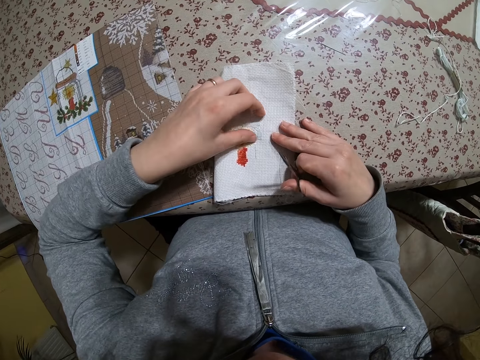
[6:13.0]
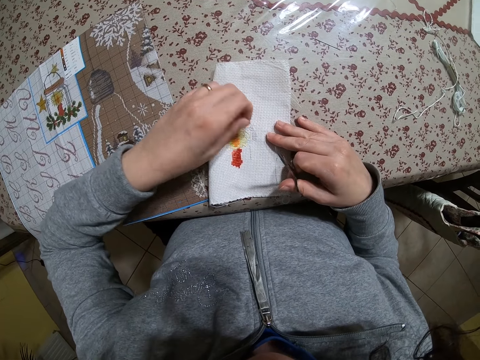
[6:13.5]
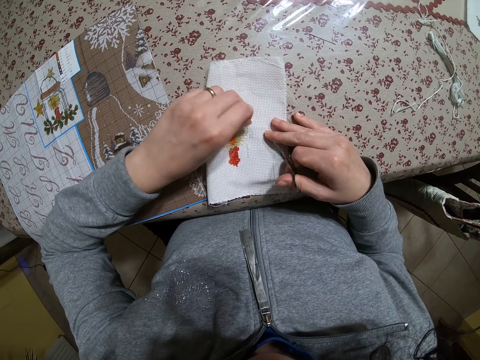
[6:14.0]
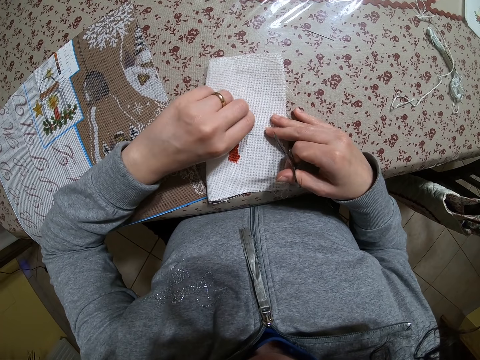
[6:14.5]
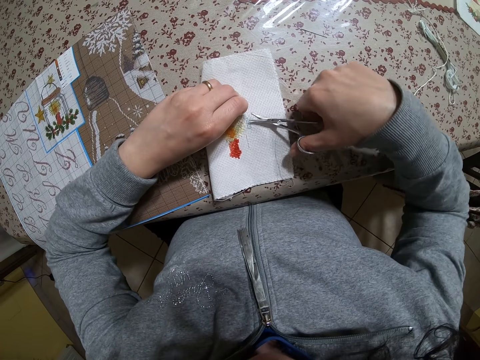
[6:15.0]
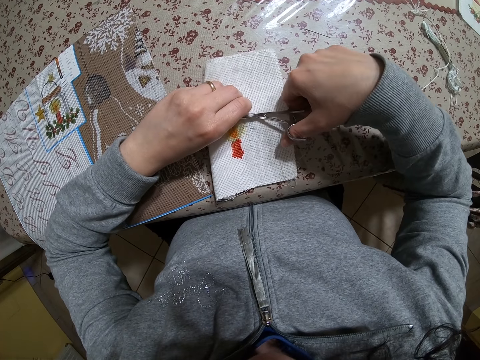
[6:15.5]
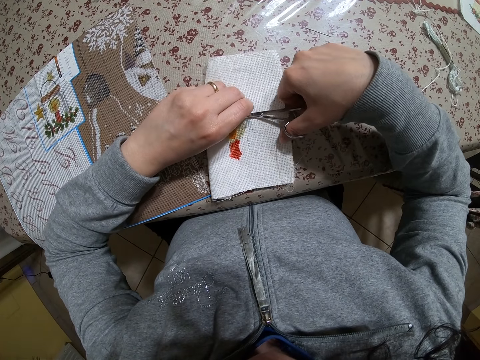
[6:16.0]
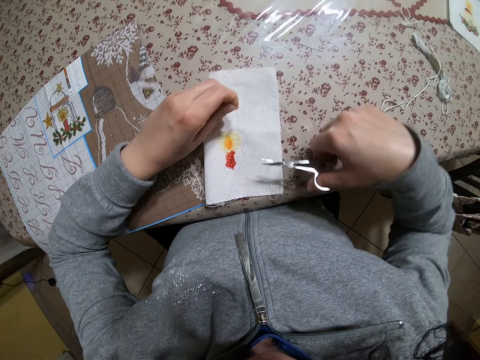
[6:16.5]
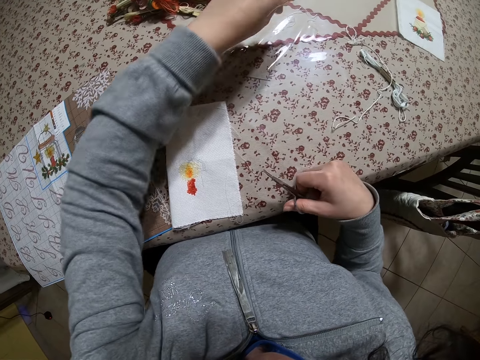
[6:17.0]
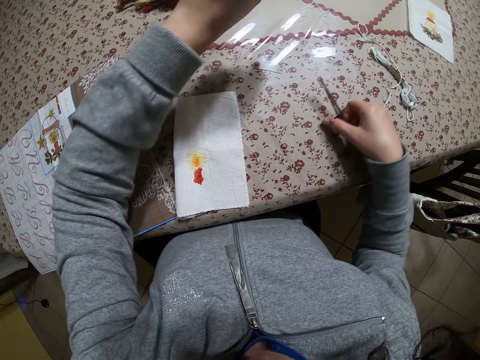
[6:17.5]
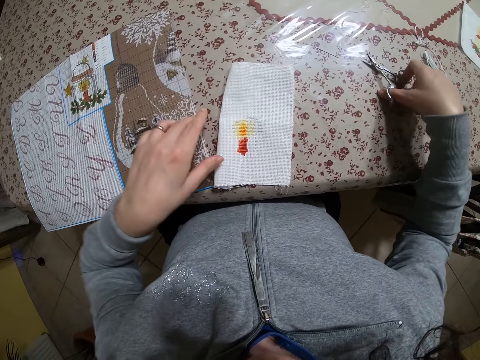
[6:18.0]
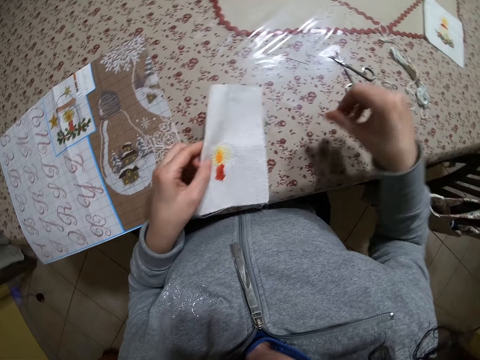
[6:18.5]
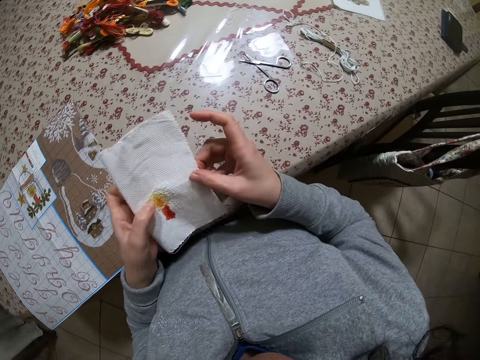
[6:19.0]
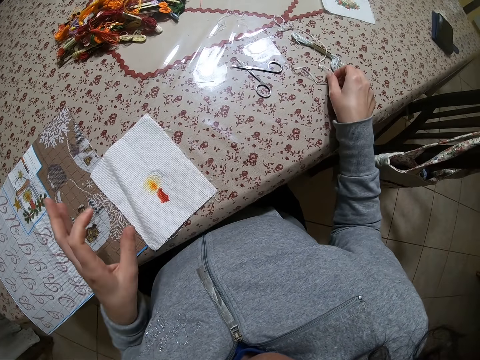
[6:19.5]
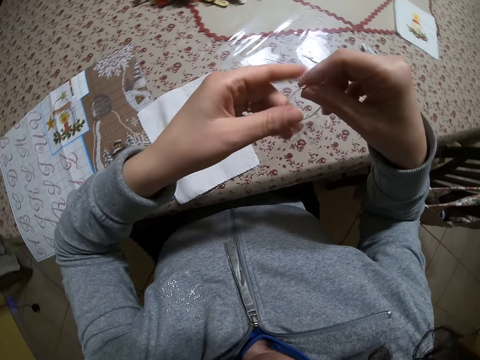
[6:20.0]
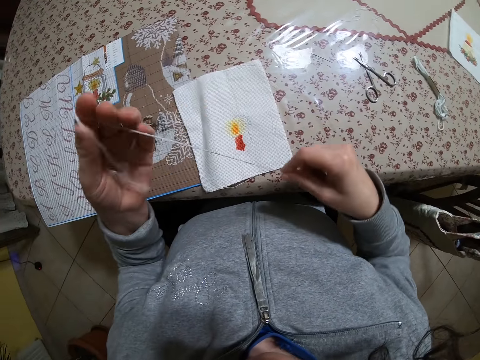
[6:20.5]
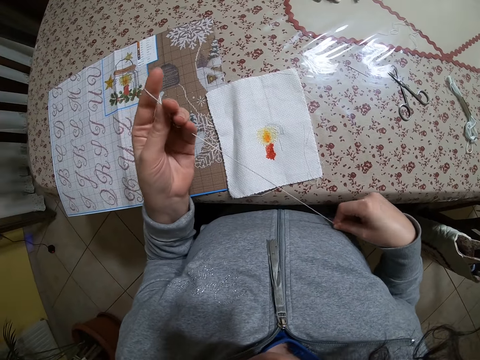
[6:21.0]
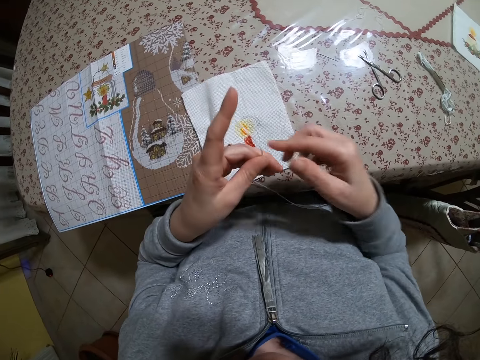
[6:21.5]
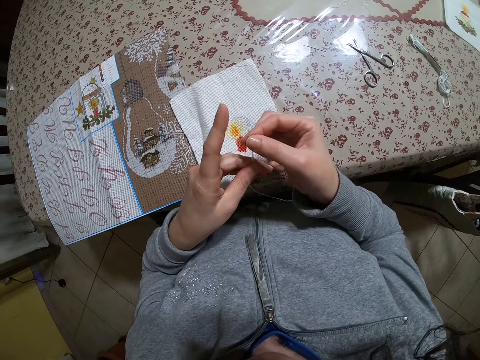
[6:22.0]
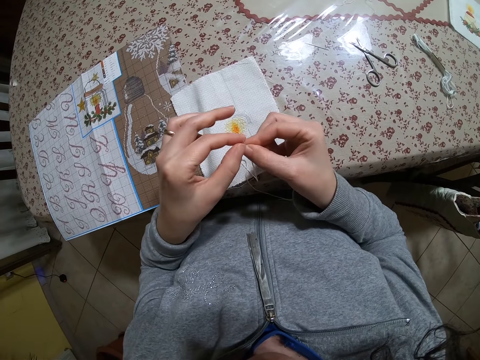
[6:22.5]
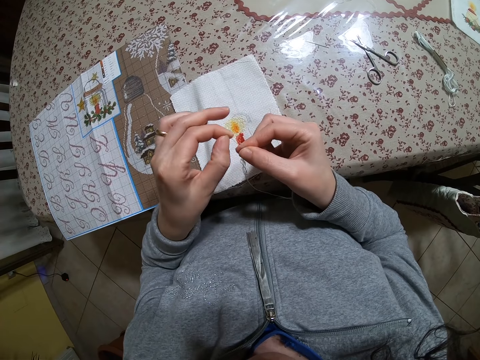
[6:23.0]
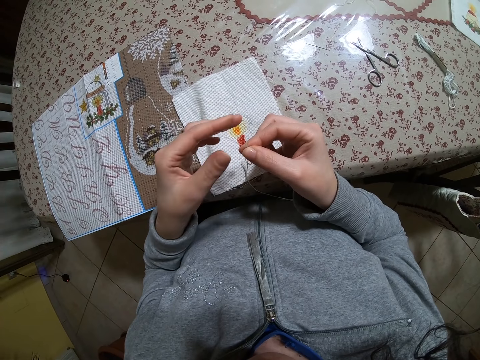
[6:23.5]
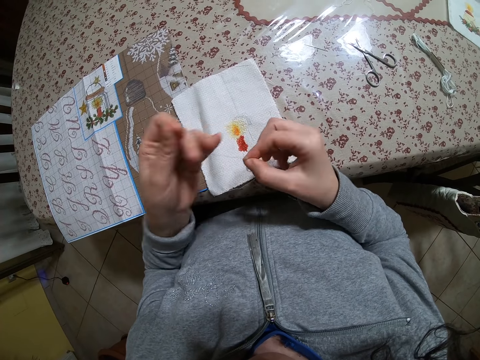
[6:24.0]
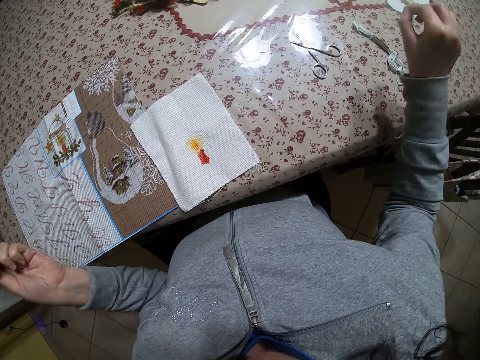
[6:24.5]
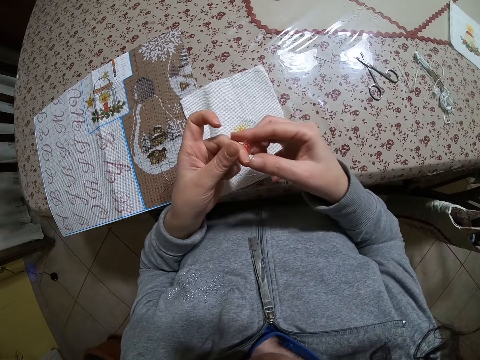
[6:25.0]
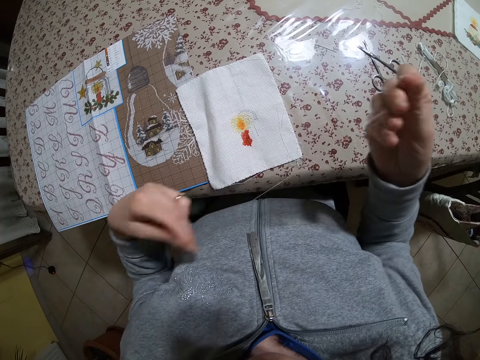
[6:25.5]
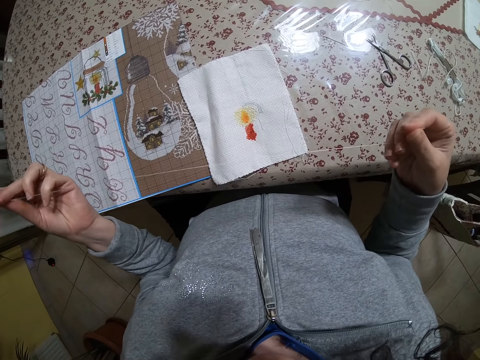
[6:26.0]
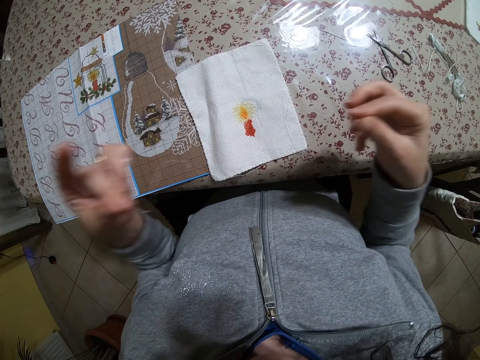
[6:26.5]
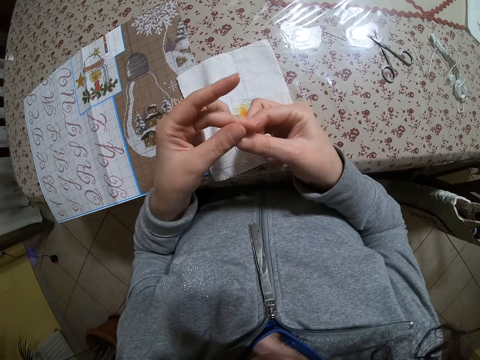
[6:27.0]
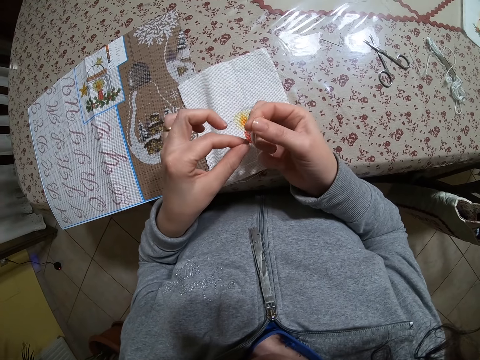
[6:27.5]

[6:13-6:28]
The camera wearer holds the piece of cloth on the table with both hands. He pulls the thread on the cloth with a hand. He picks at the cloth with his left hand. He cuts the thread in his left hand with the pair of scissors in his right hand. He drops the thread on the table with his left hand. He drops the pair of scissors on the table with his right hand. He picks the piece of cloth from the table with both hands. He stretches the cloth with both hands. He drops the piece of cloth on the table with both hands. He picks a thread from the table with his right hand. He stretches the thread in his hands. He holds the piece of thread with both hands.

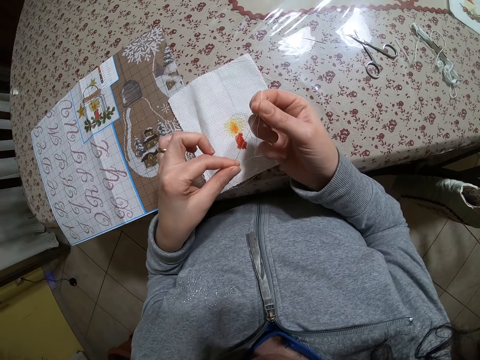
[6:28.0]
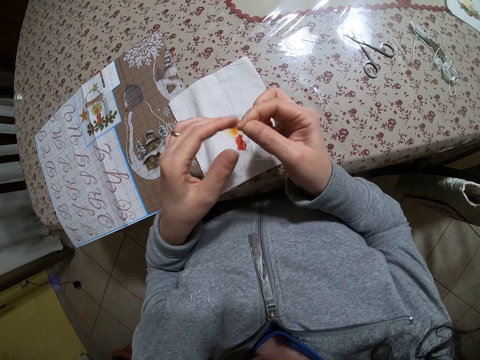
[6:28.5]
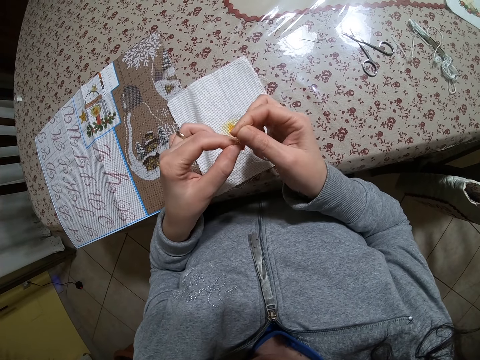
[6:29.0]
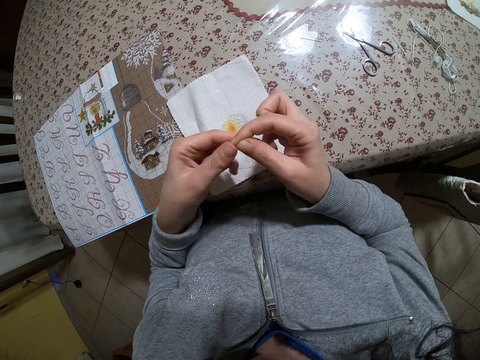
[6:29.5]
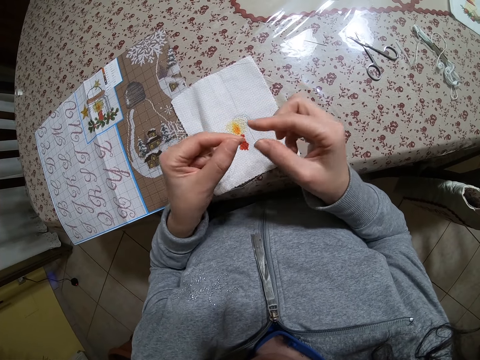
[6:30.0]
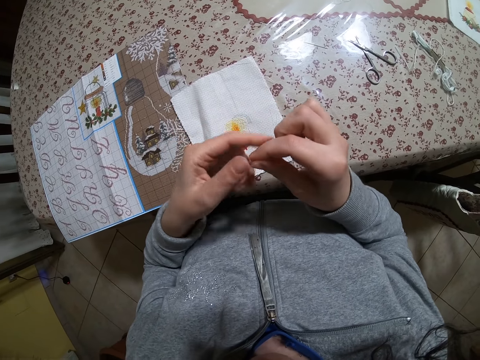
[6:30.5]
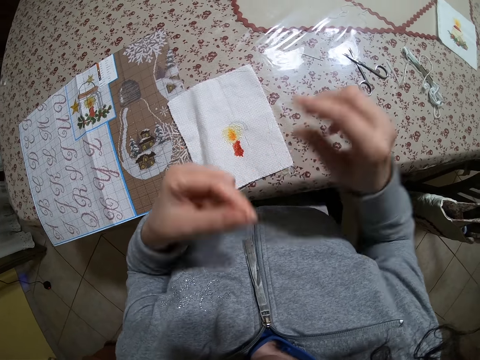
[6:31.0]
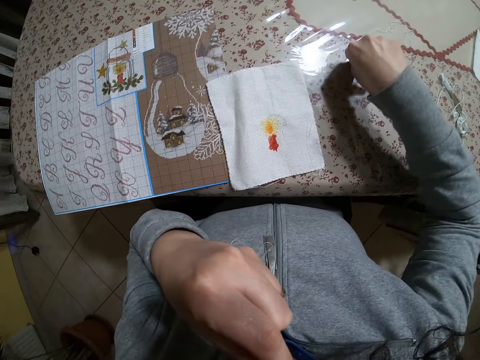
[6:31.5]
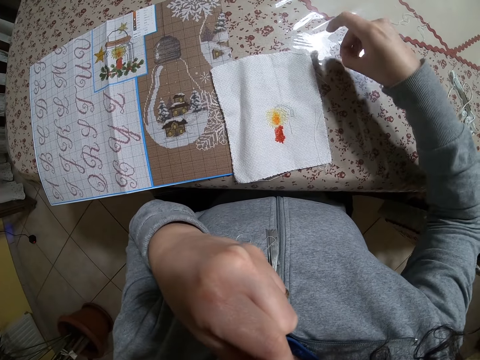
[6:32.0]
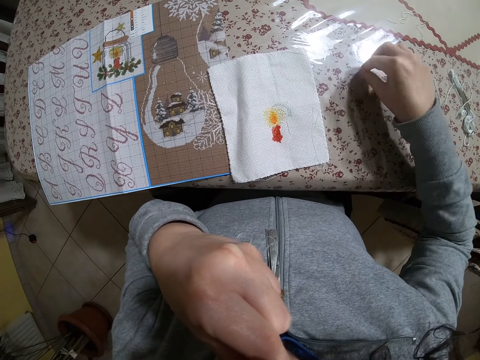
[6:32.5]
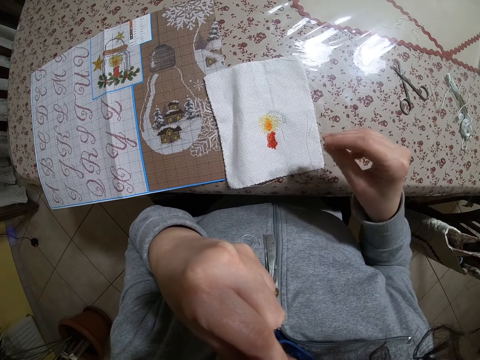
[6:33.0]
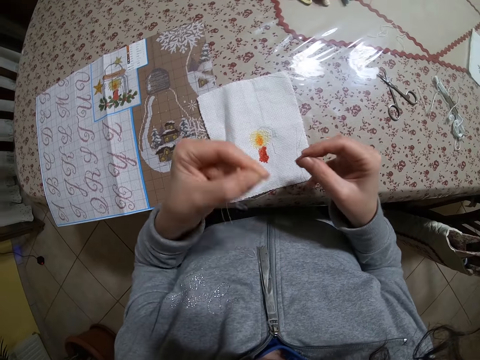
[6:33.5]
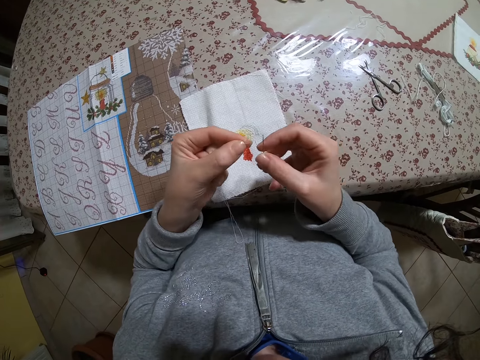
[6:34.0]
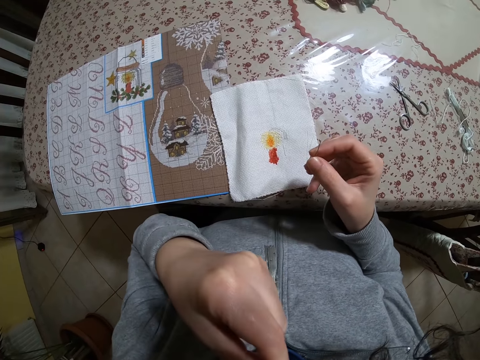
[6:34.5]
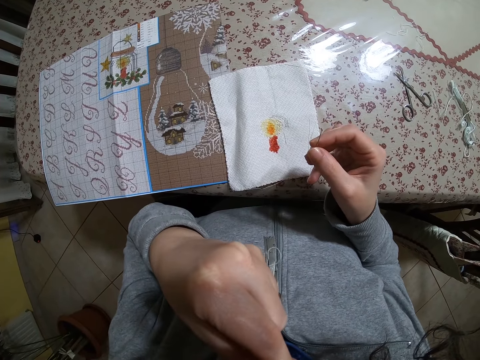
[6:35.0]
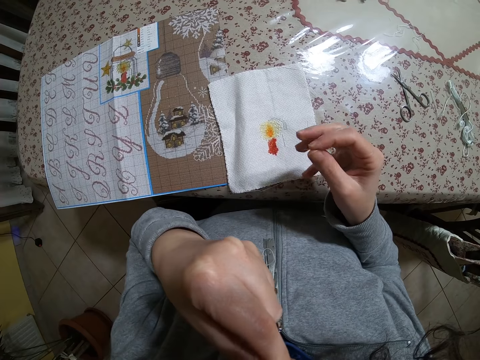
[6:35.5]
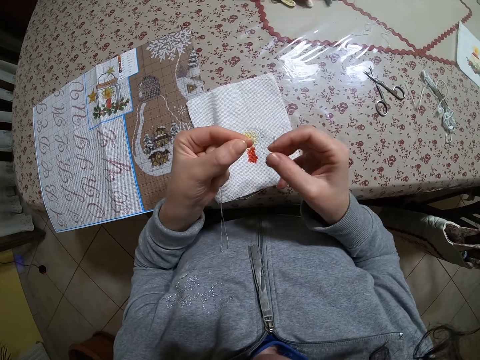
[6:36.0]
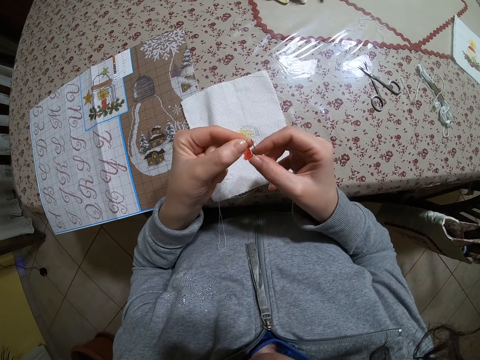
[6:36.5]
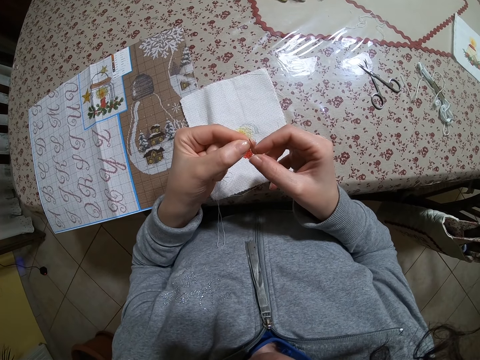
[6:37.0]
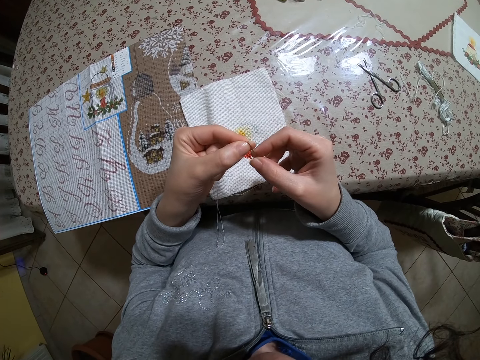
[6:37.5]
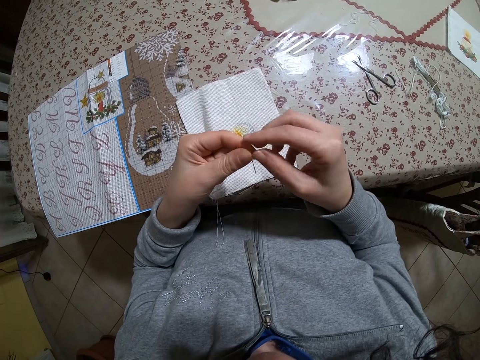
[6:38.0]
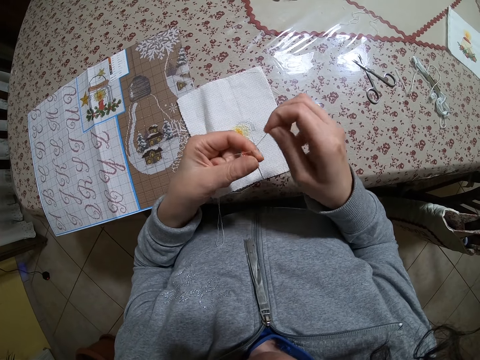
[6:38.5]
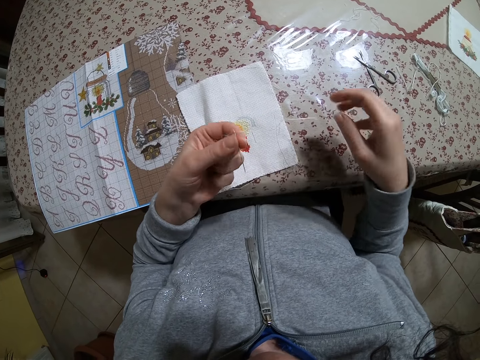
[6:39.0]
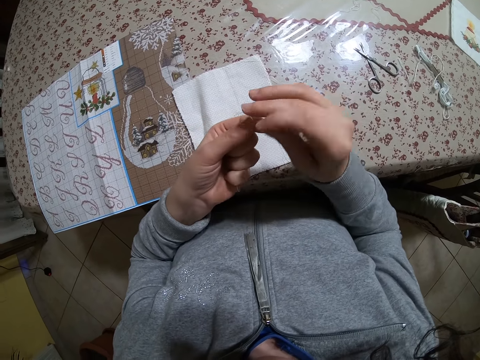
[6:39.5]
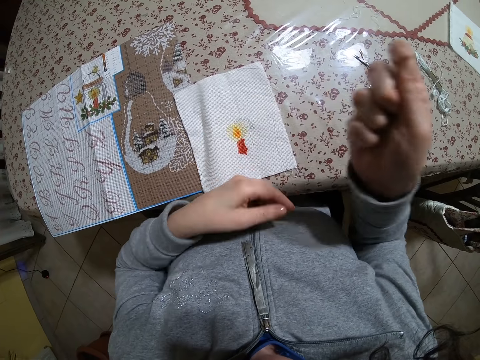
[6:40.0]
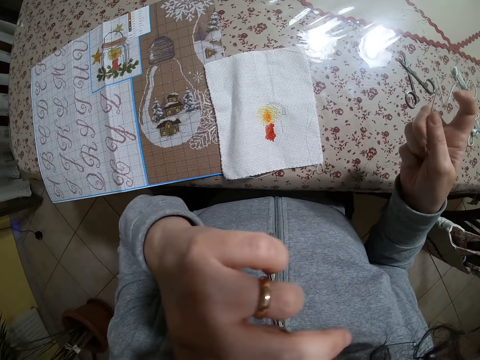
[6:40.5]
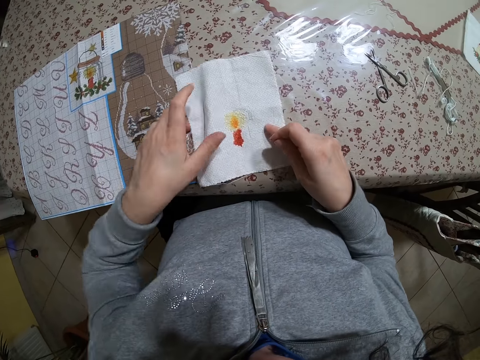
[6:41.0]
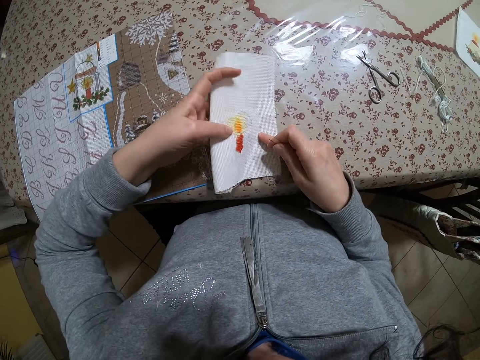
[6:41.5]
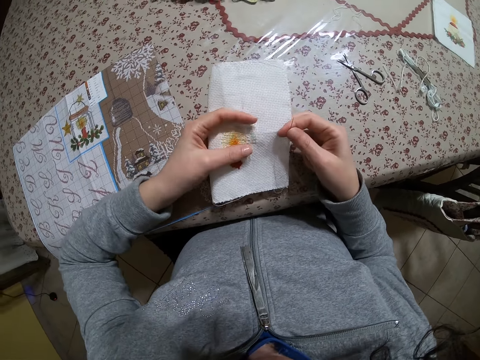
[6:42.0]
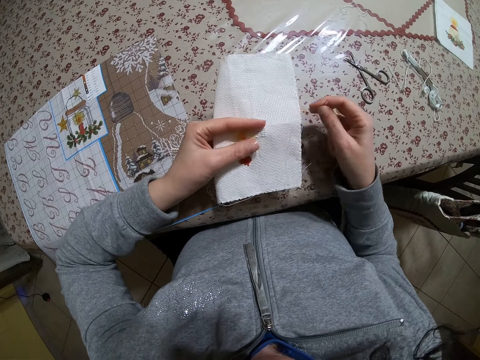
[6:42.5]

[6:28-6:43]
The camera wearer picks the needle from the table with his right hand. He wets the thread tip with saliva. He holds the thread tip near the needle. He wets the thread tip with saliva. He puts the piece of thread into the eye of the needle with both hands. He stretches the thread in the needle. He wipes his face with his hand. He picks the piece of cloth from the table with both hands.
